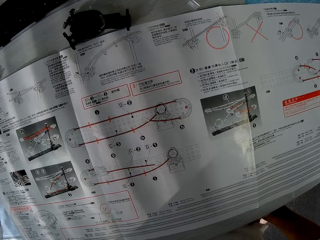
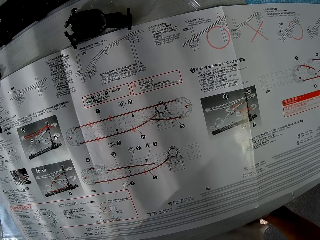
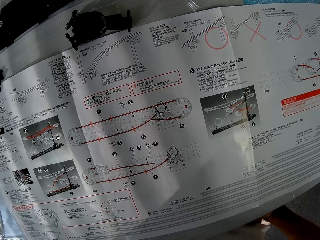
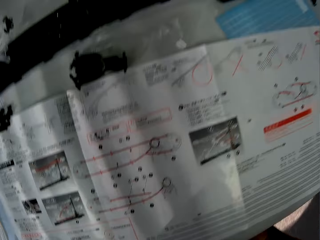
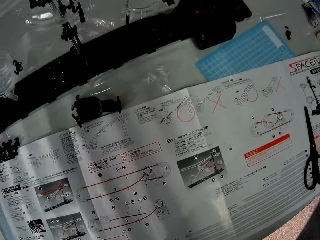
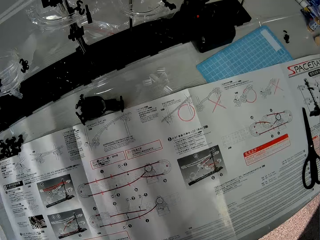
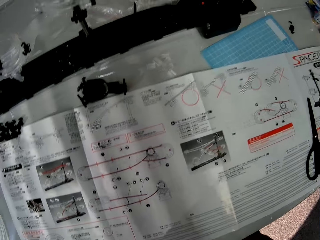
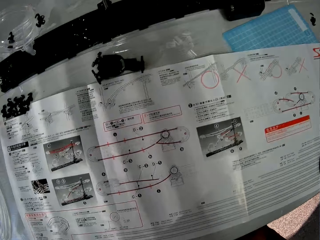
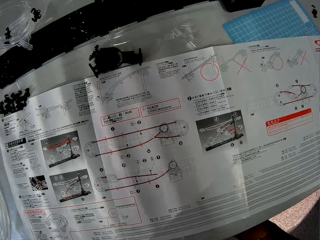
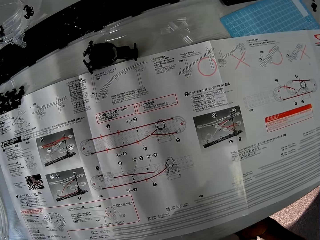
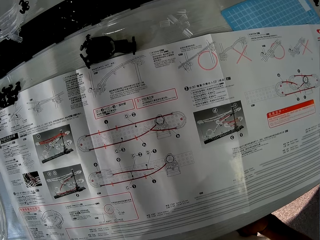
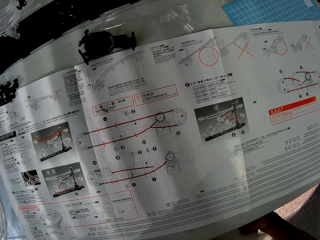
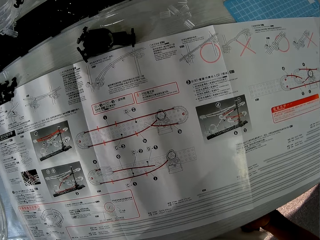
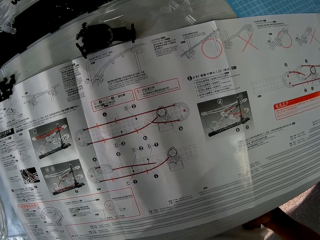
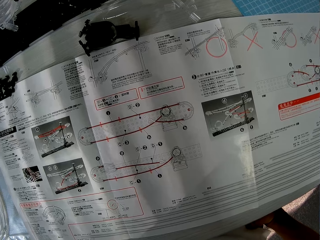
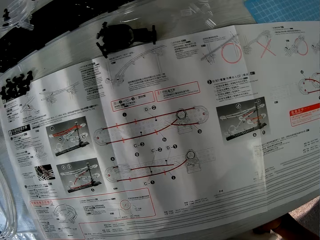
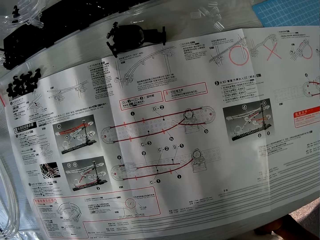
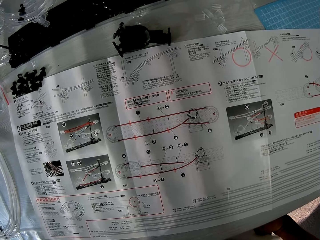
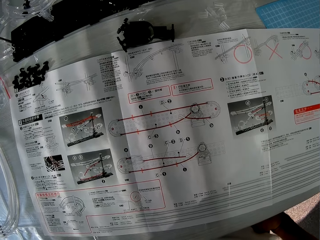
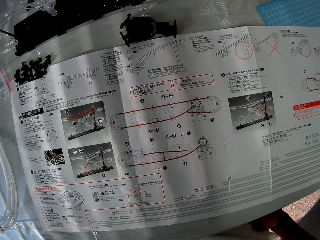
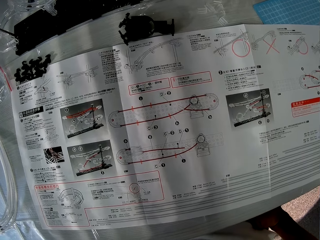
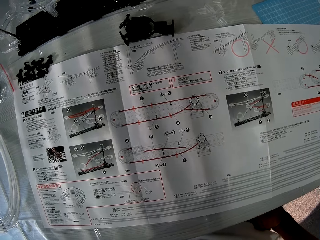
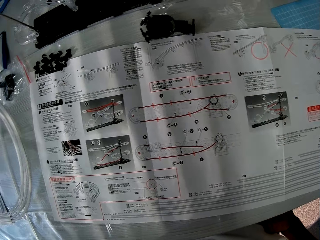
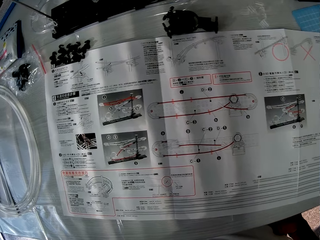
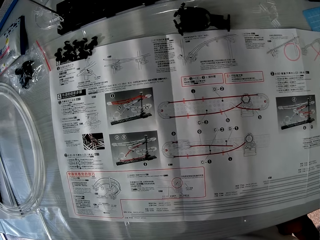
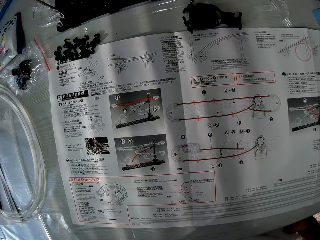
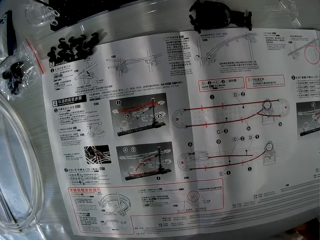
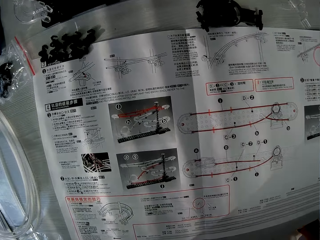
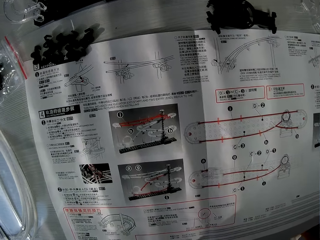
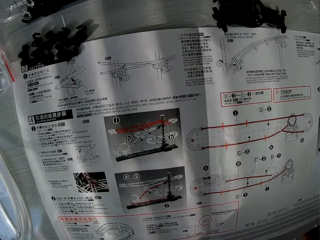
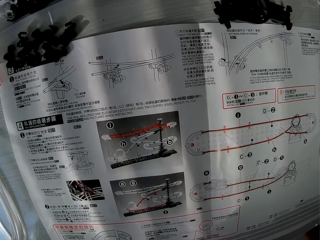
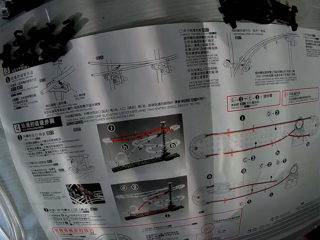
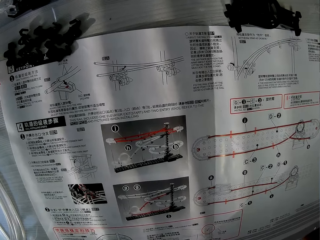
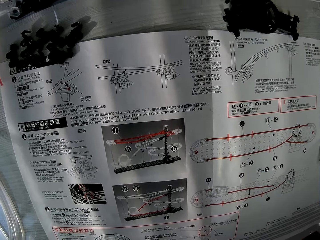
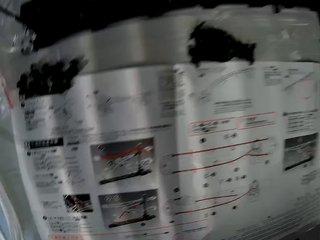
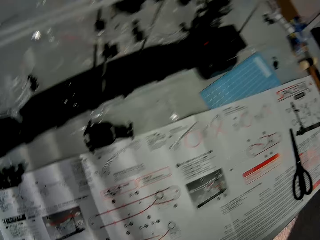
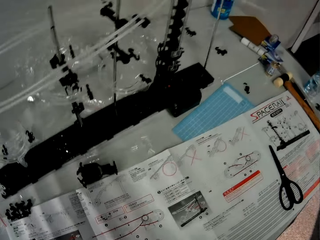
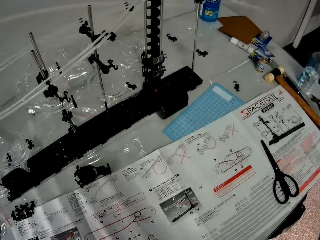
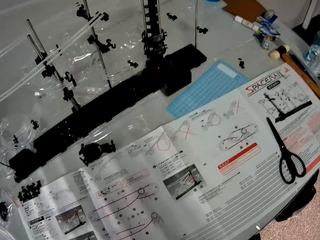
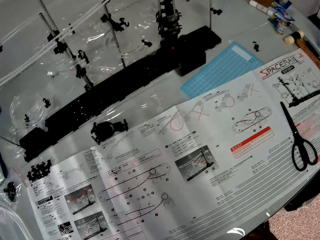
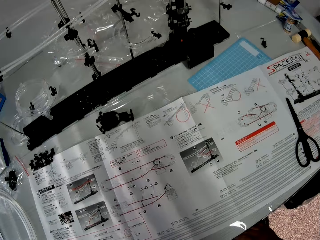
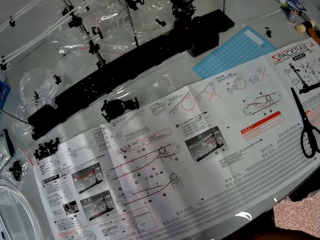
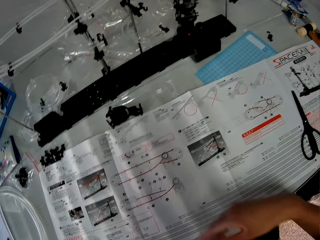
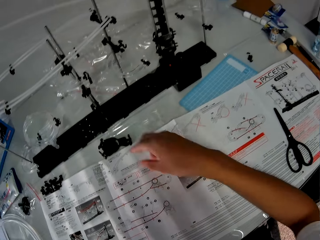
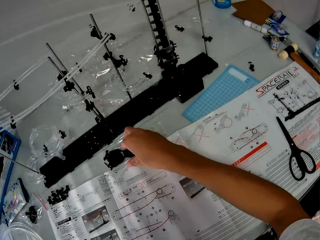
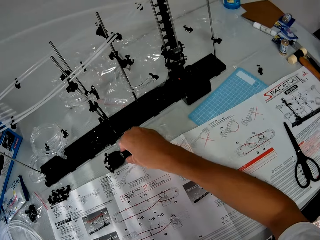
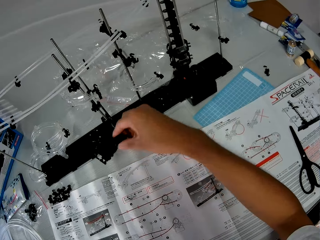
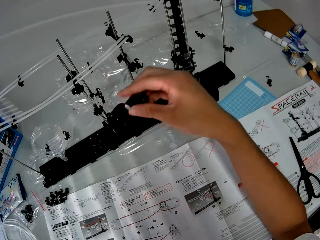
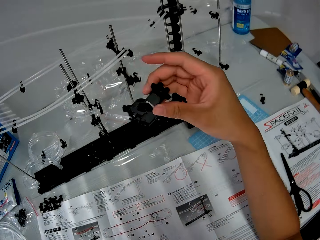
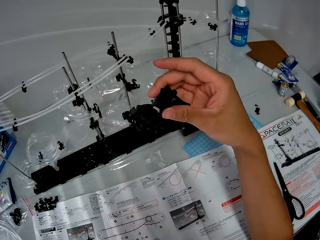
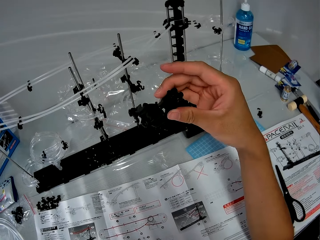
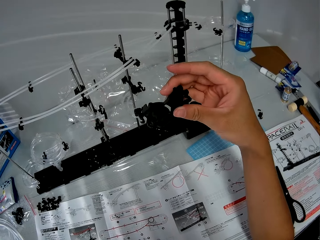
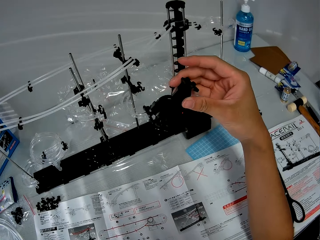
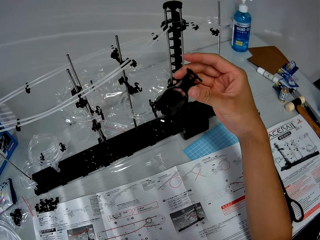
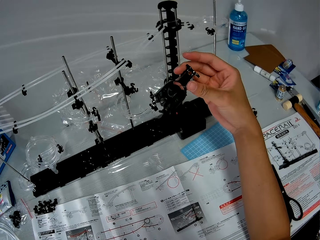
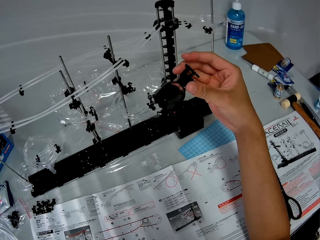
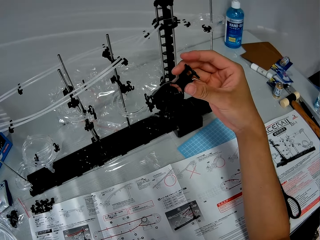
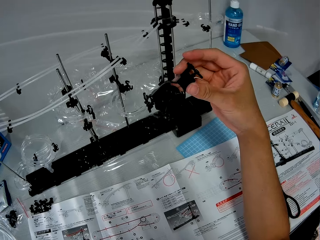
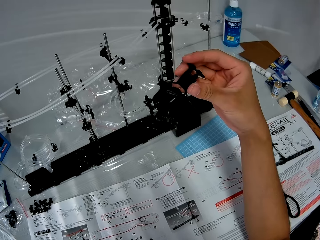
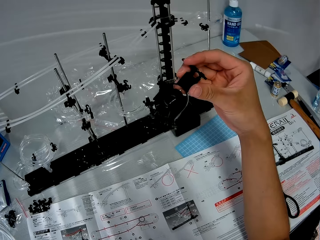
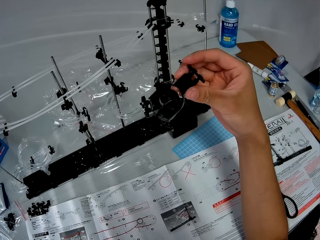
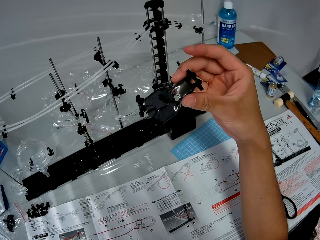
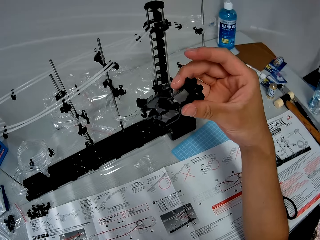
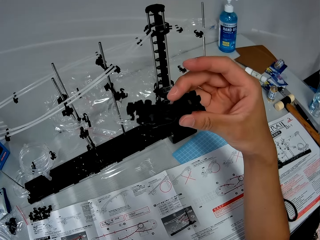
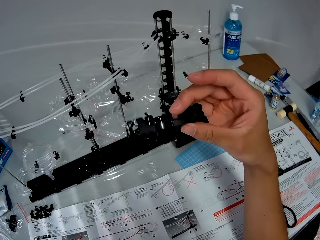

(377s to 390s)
The camera wearer picks up a black item or see saw part on the table with his right hand. He checks the see saw part.

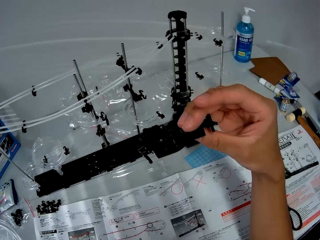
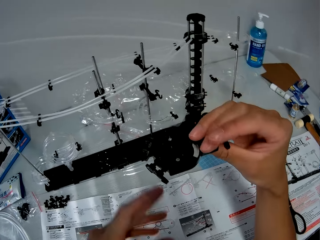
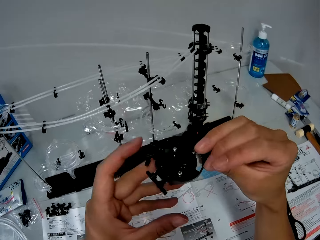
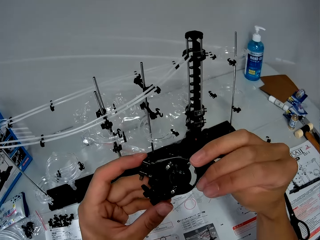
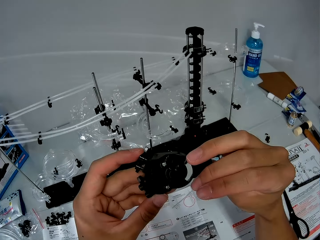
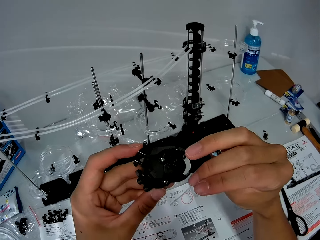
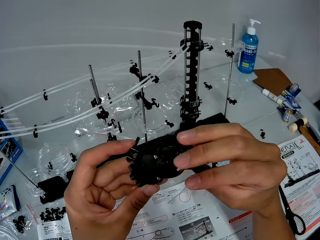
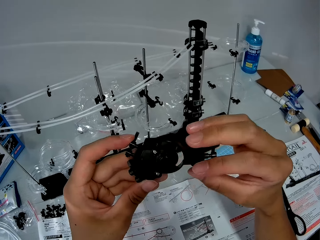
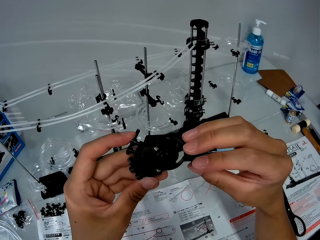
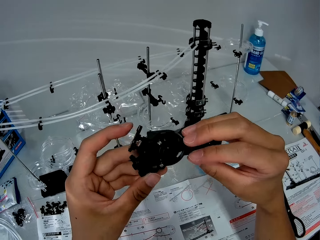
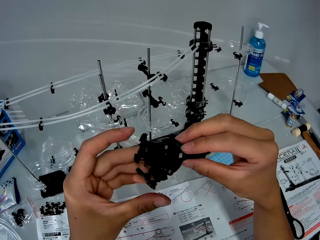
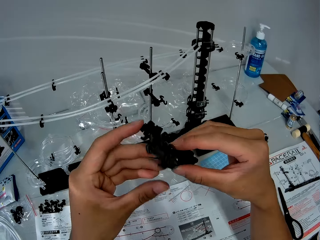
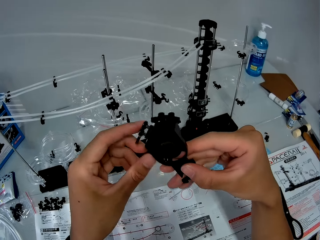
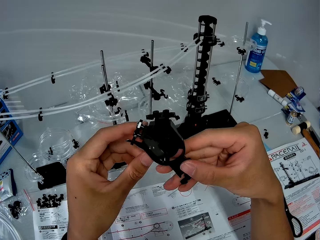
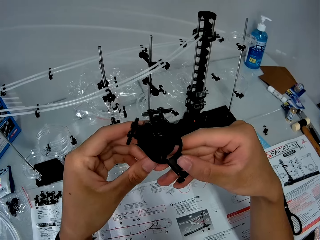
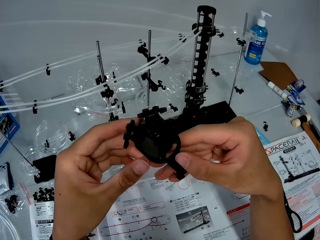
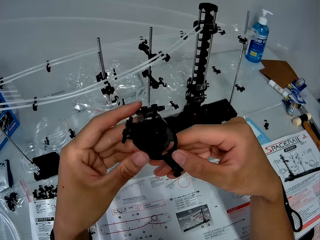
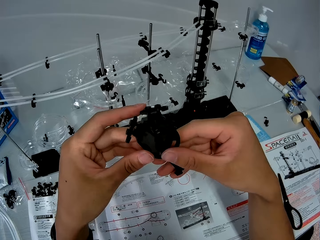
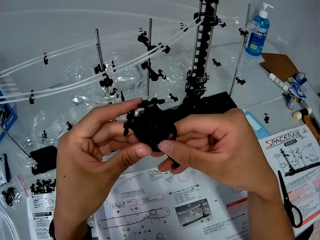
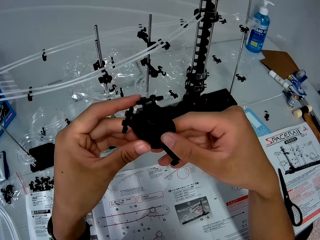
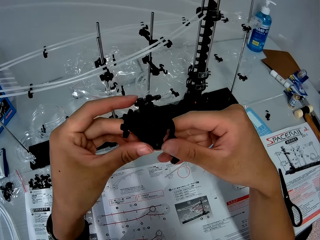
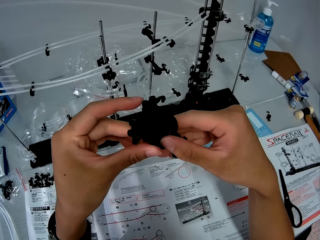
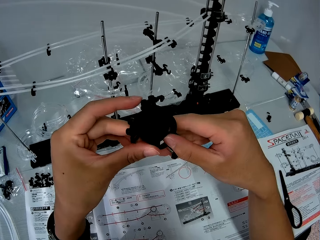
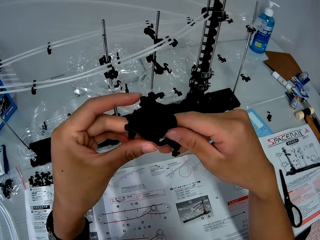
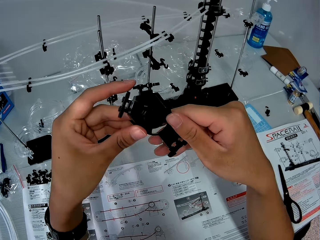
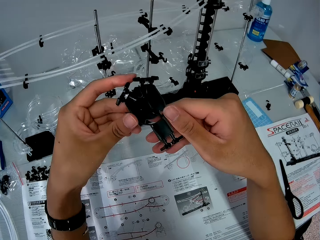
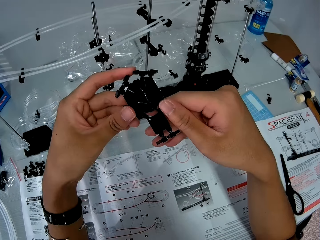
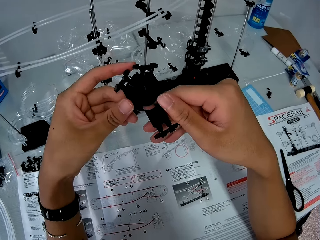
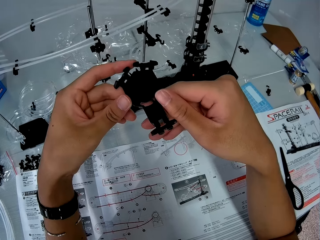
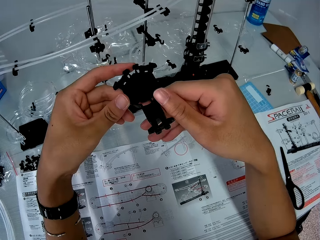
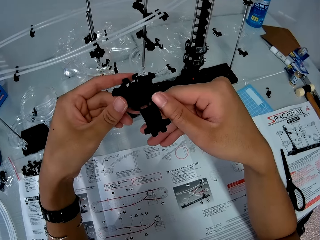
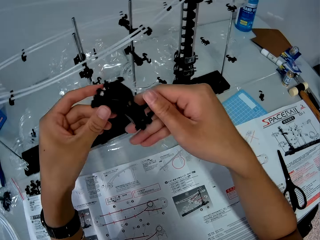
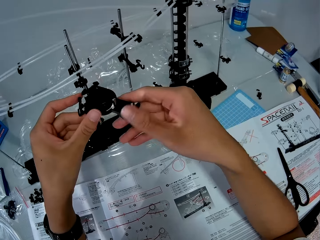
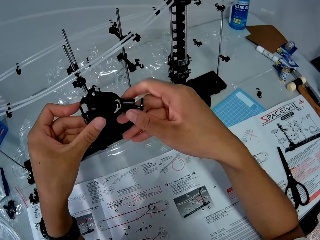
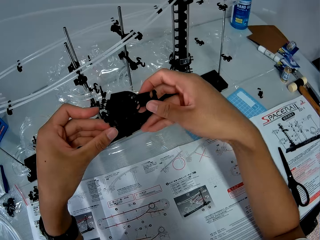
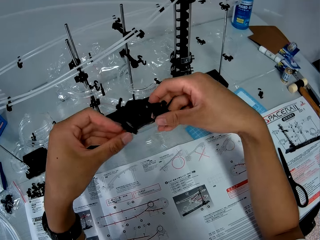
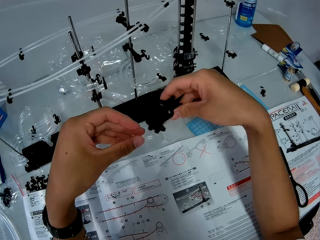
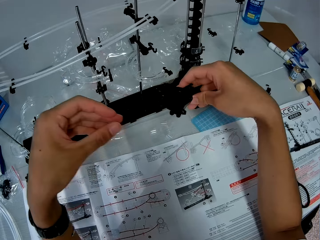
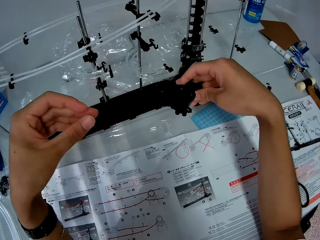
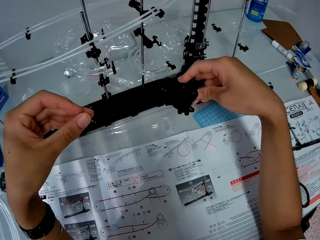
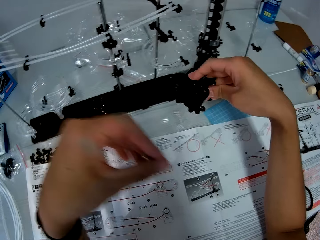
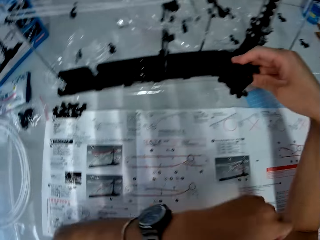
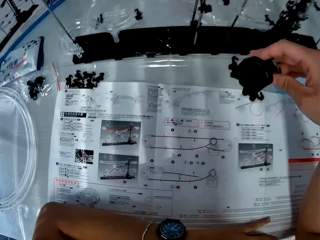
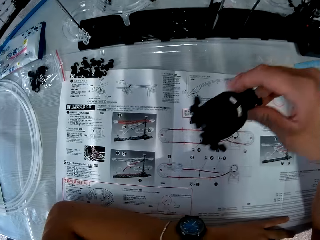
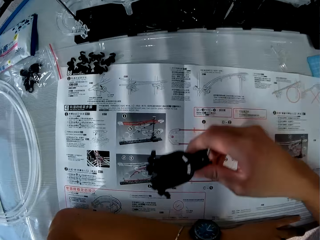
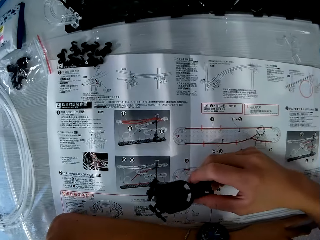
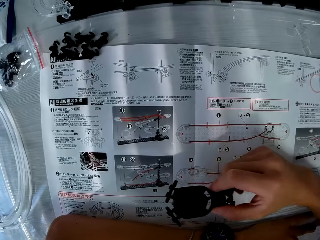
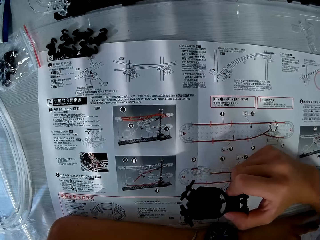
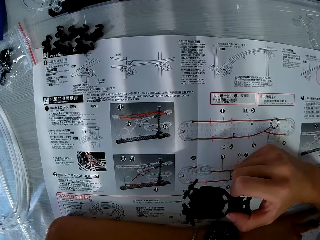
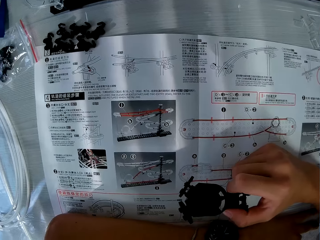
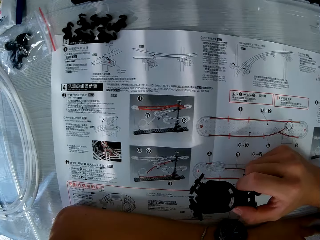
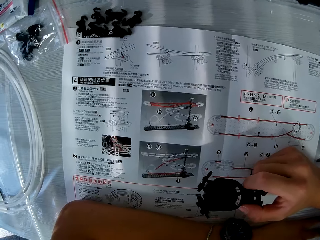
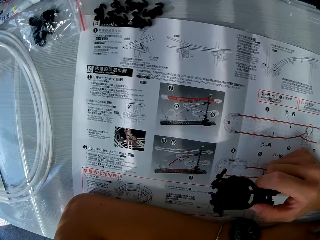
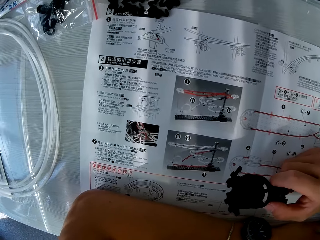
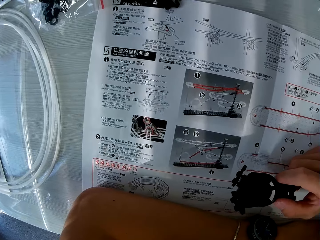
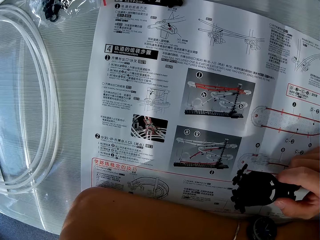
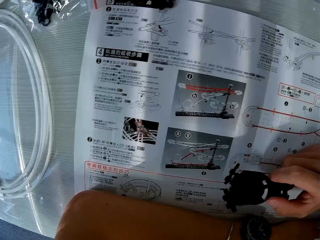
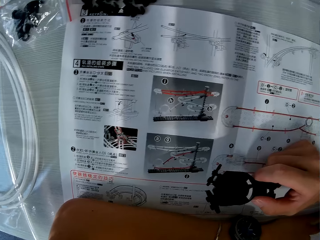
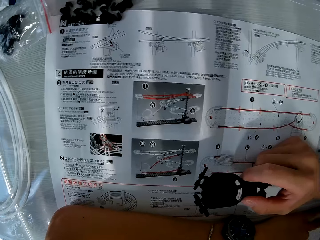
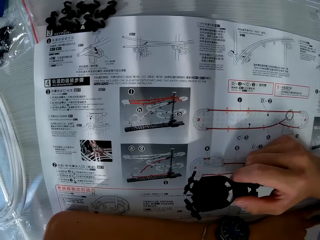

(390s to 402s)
The camera wearer inspects the black item with his hands. He passes the black item to his right hand. He places his hands on the table. He reads the manual paper.
